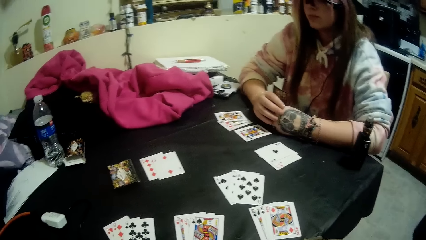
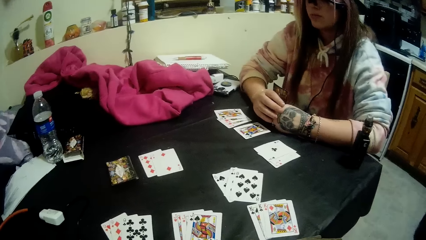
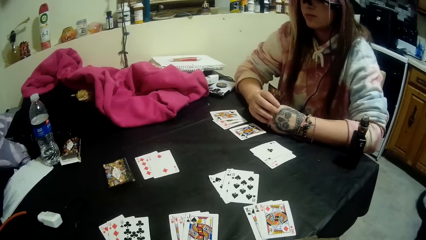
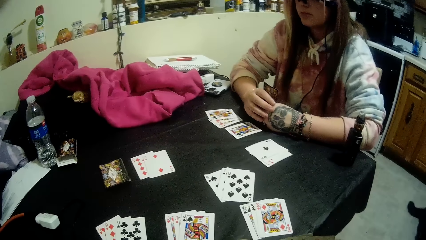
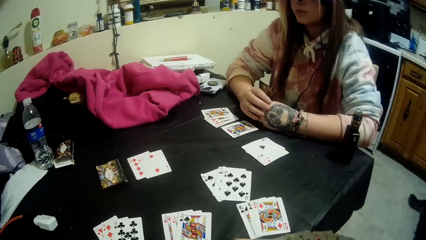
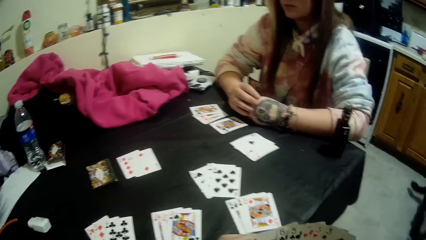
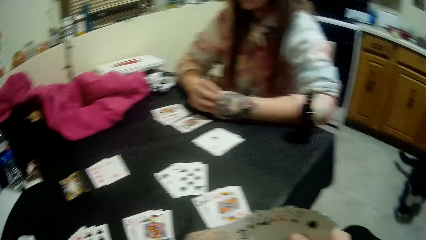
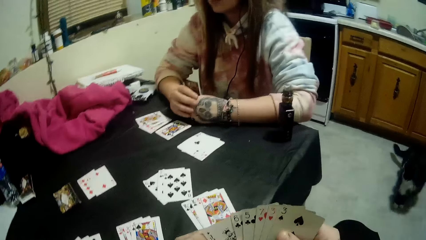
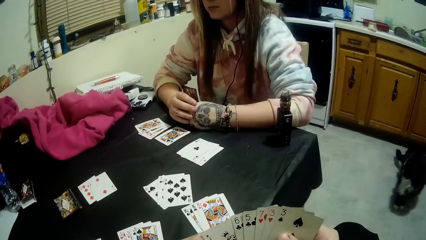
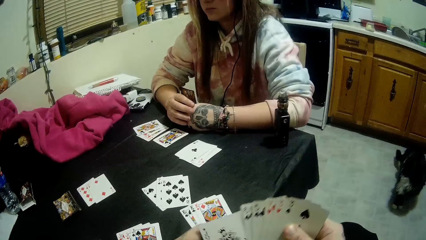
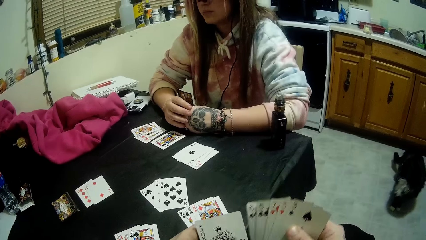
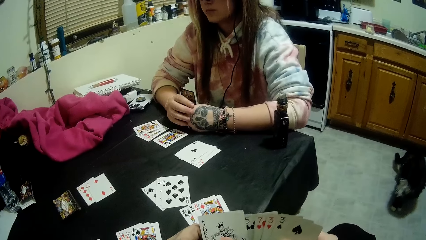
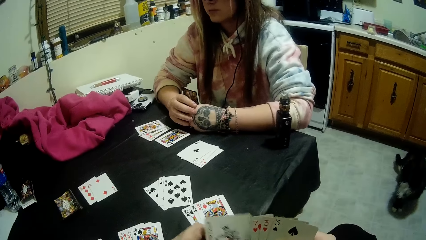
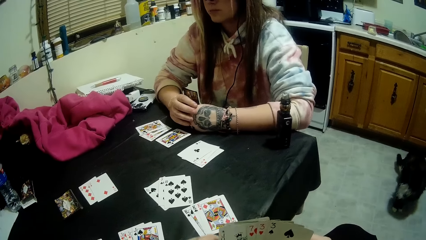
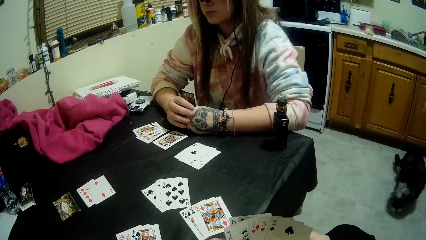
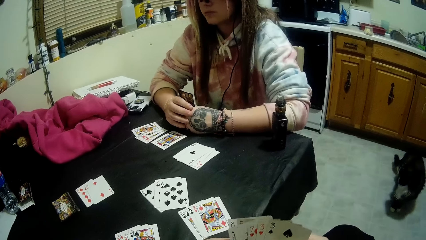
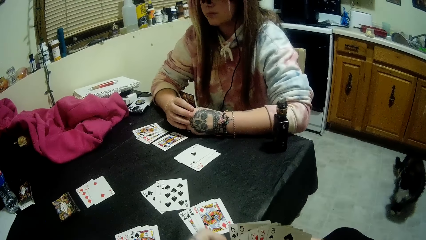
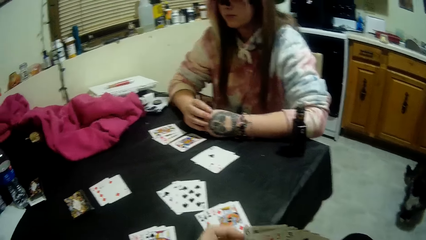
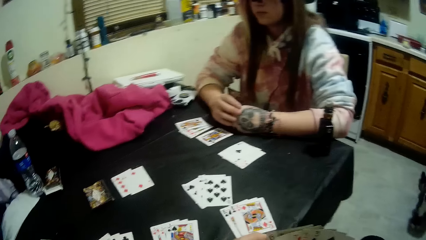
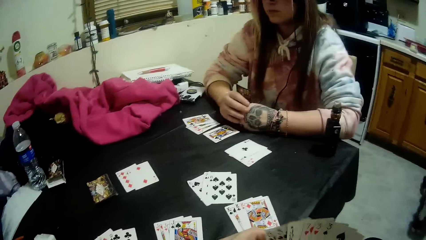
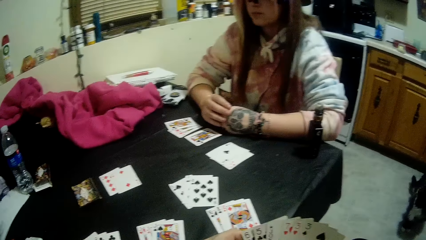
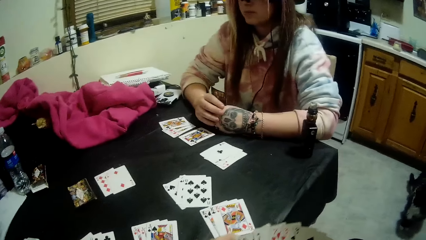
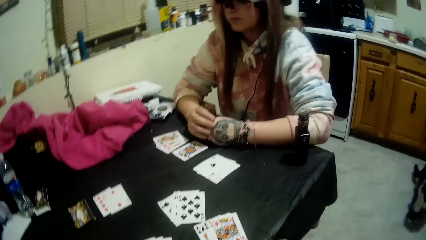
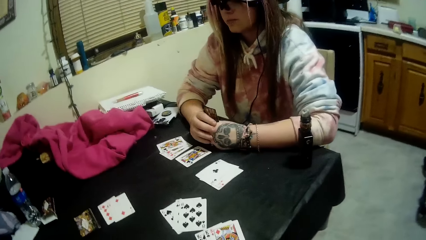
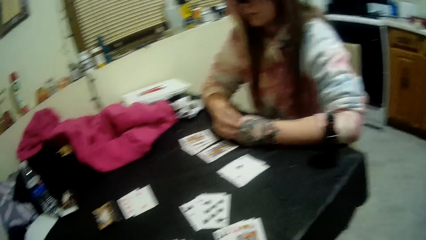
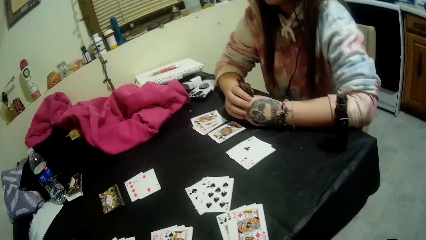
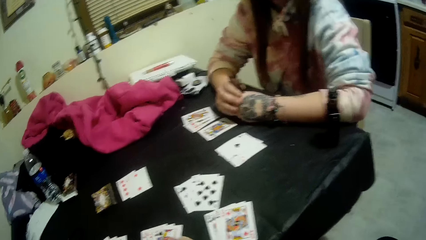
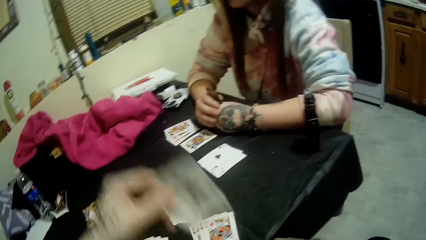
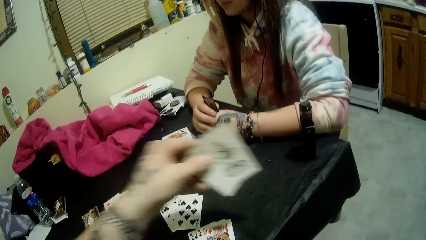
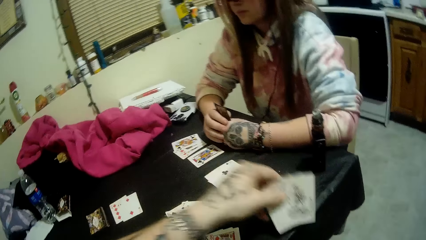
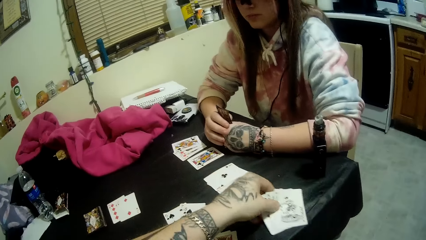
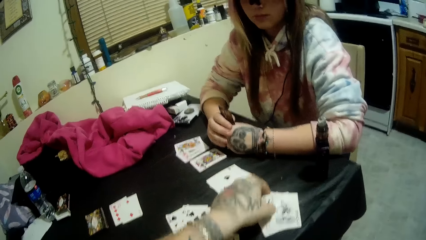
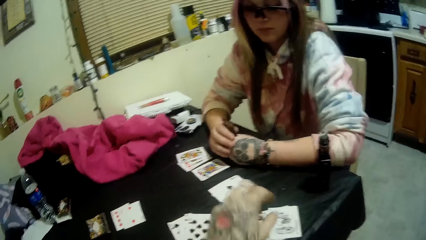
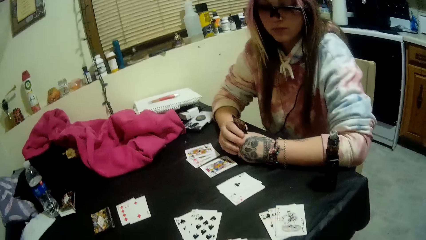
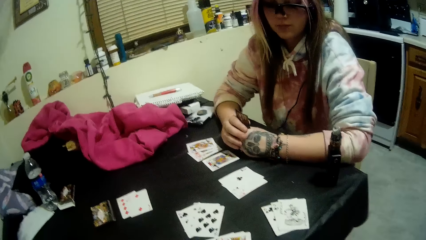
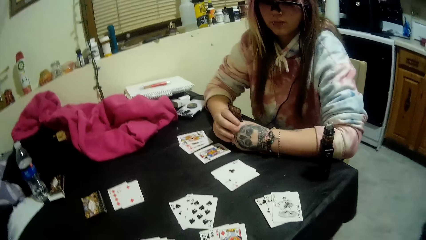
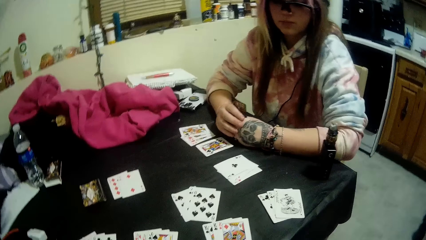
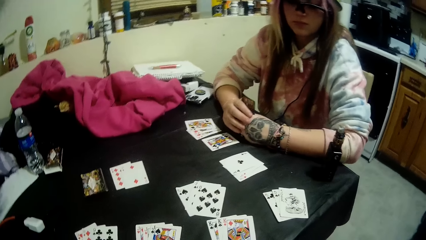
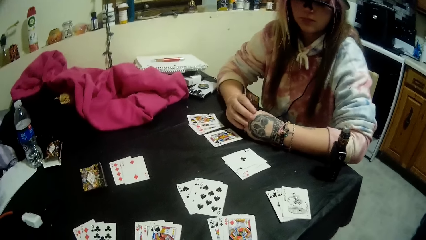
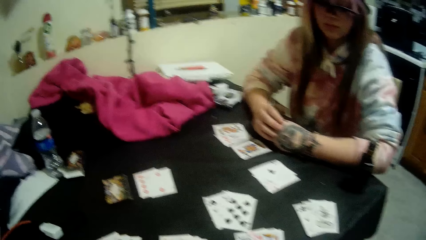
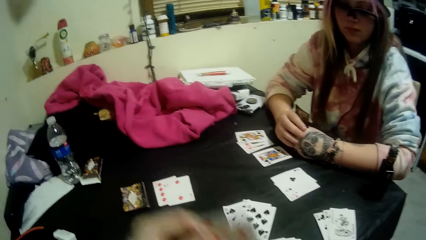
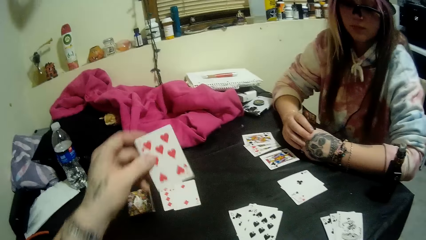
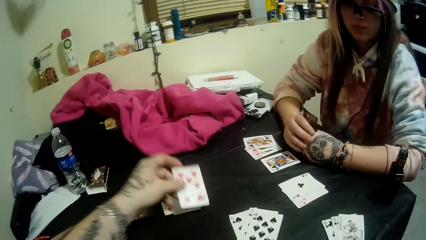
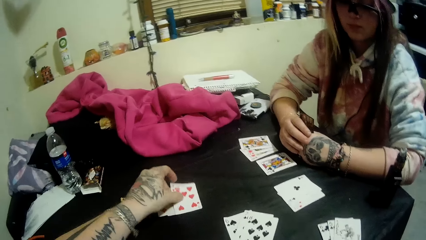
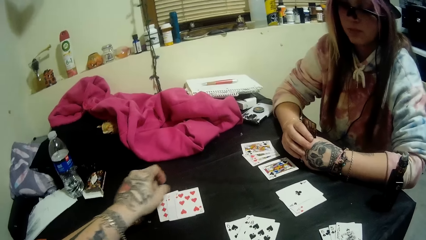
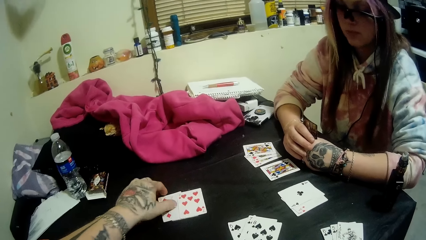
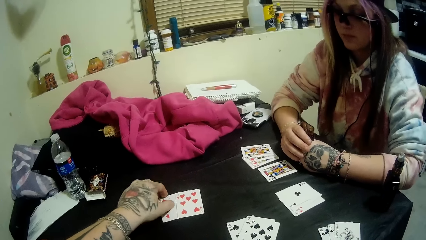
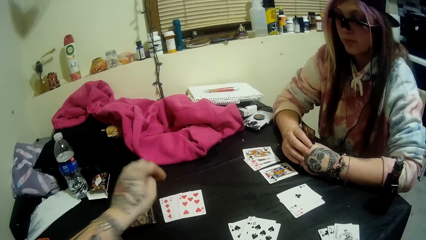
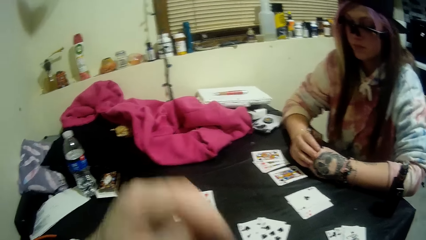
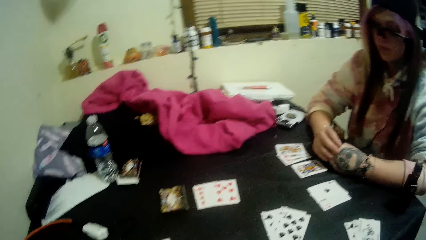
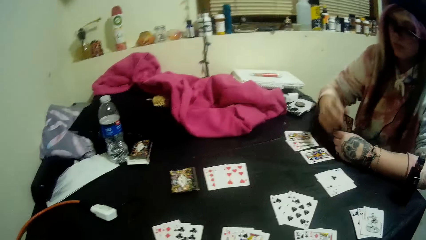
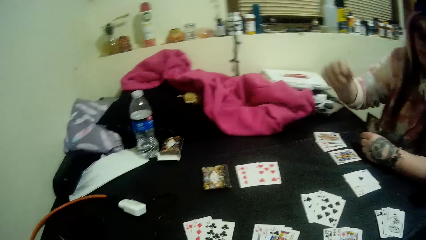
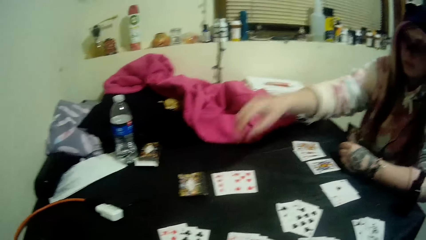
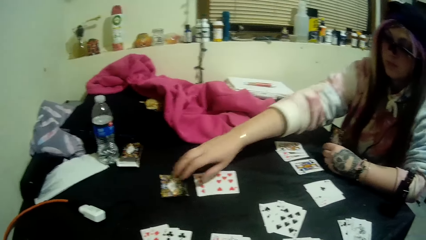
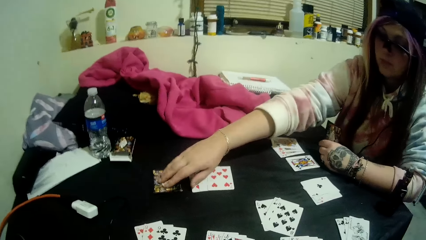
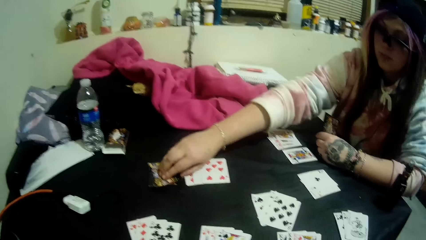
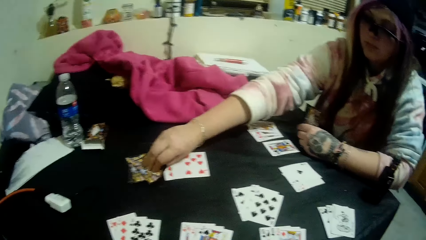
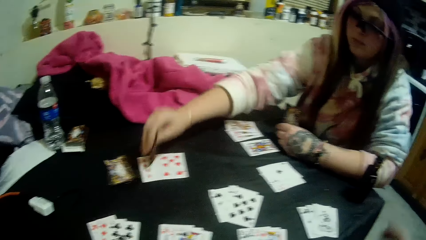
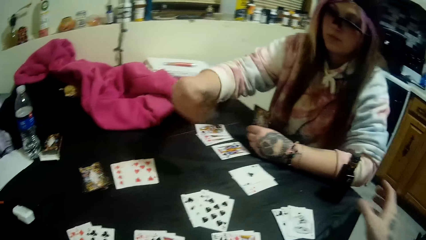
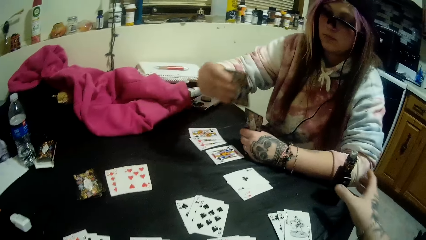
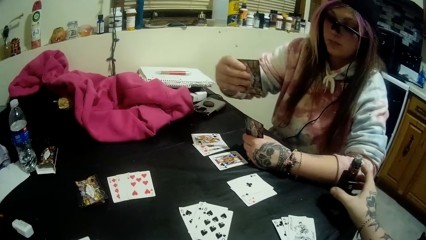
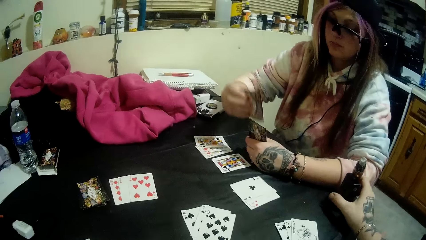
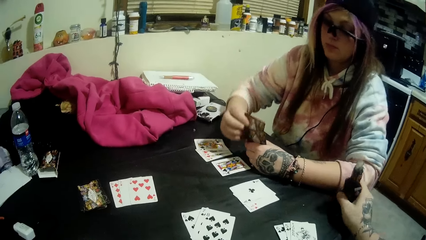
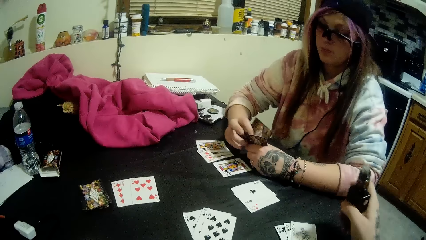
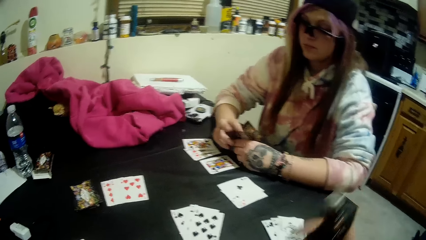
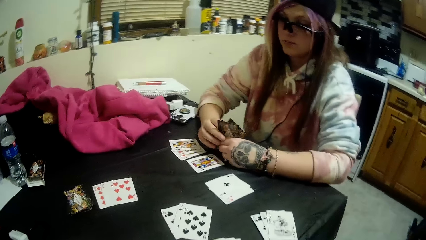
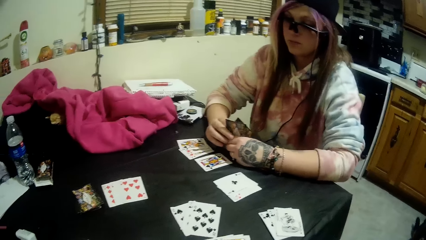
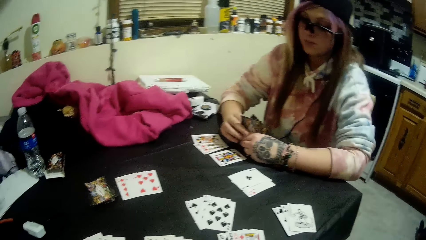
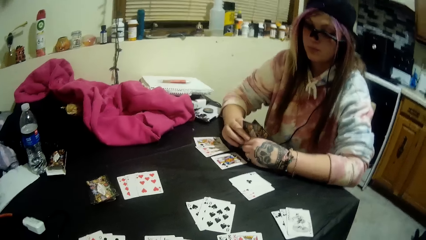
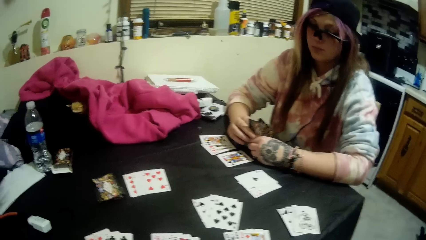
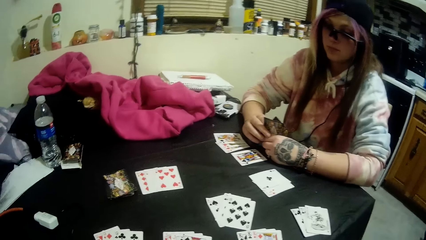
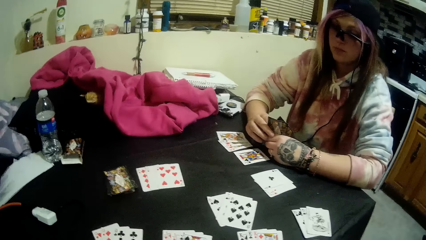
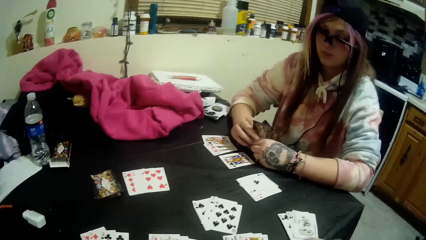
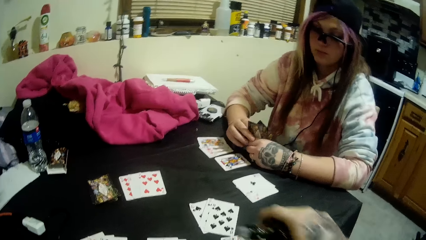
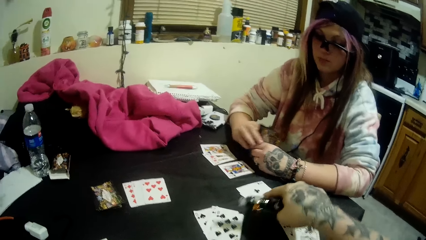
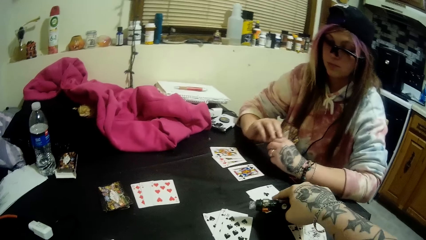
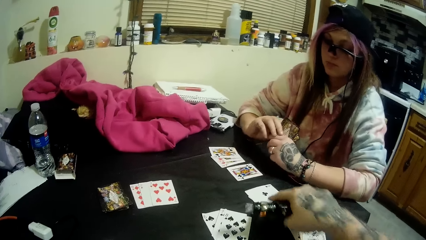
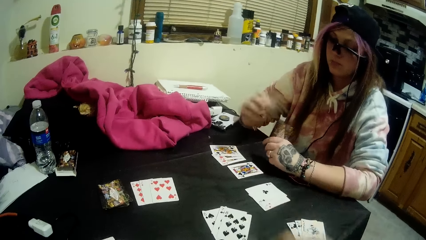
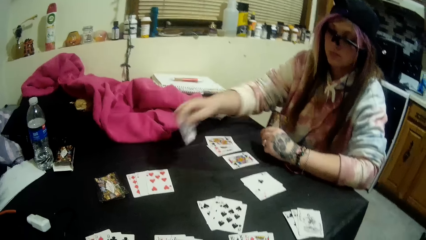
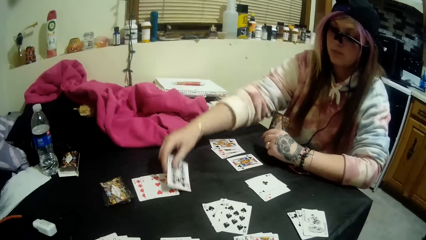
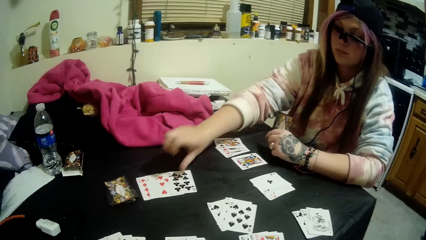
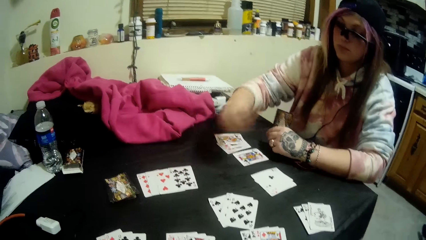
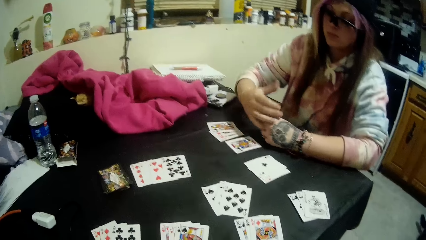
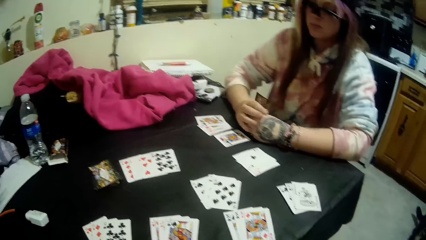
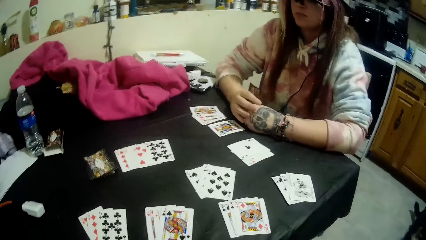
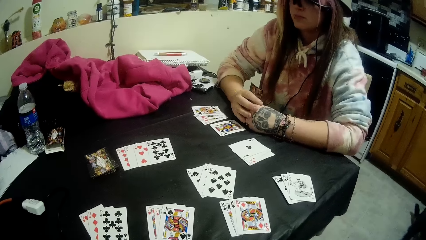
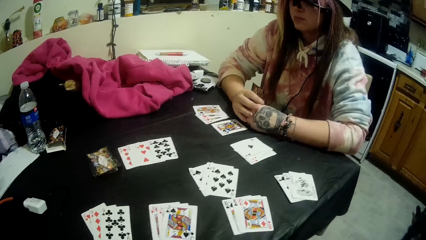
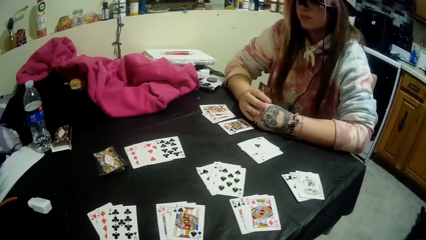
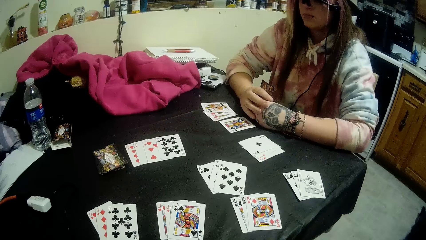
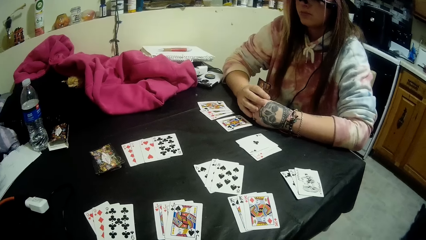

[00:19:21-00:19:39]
The camera wearer talks to a woman. He looks at the card. He sorts the cards in his hands. He drops another set of three cards on the table with his left hand. He drops a card on the pile of cards with his left hand. The woman picks up a card from the closed deck of cards on the table with her right hand and holds the card. The camera wearer picks up a bottle of liquid smoke or vape with his right hand. He talks to the woman. He stretches his right hand holding the bottle of liquid smoke towards the table. He holds the vape with his hand. The woman drops a card on the pile of cards on the table with her right hand and holds the card.
